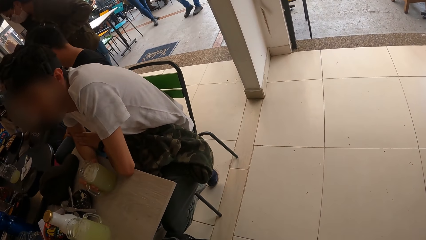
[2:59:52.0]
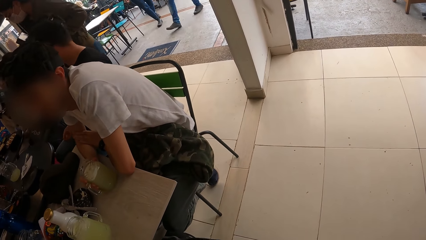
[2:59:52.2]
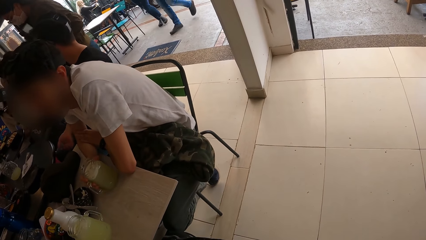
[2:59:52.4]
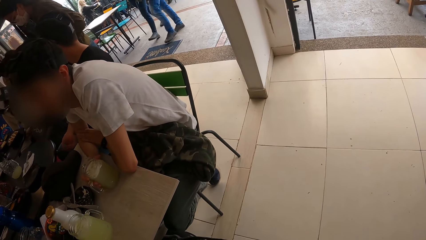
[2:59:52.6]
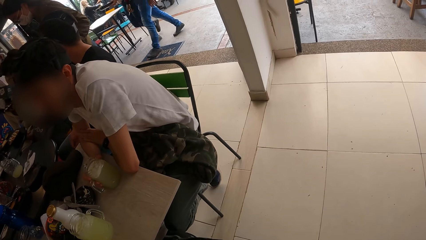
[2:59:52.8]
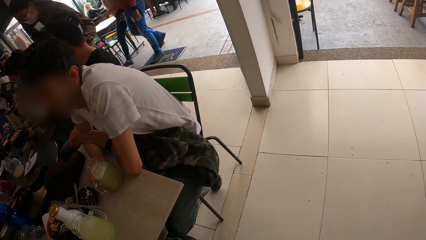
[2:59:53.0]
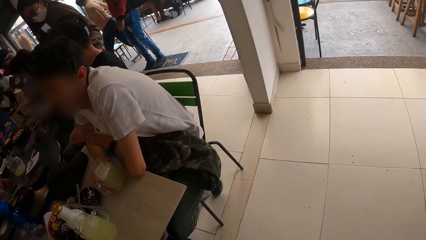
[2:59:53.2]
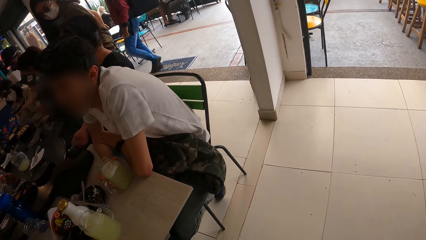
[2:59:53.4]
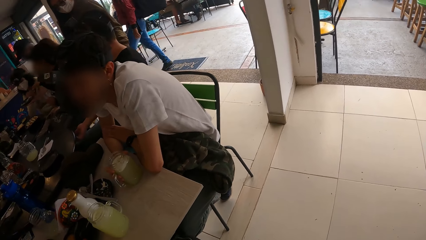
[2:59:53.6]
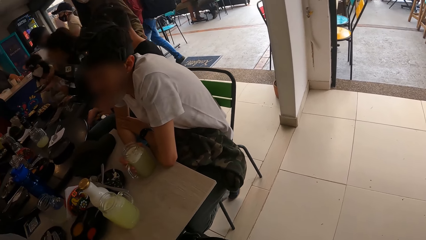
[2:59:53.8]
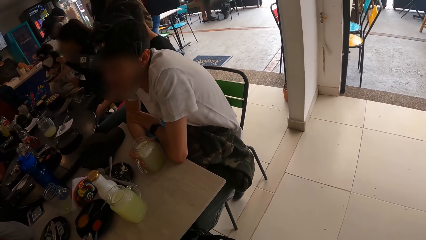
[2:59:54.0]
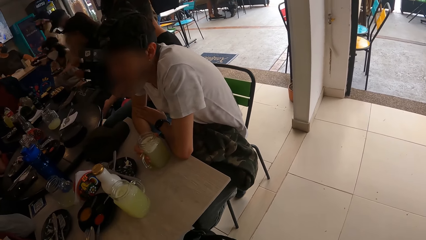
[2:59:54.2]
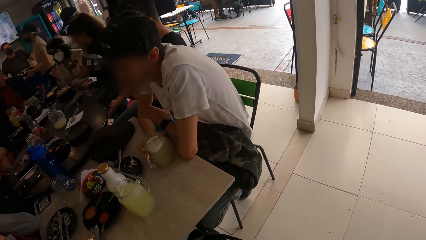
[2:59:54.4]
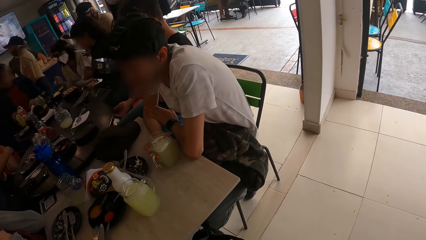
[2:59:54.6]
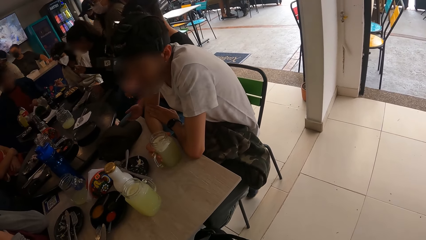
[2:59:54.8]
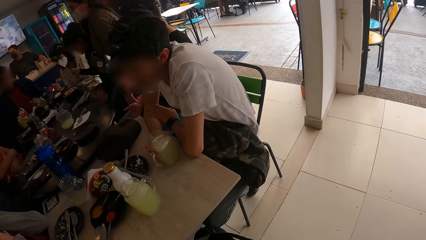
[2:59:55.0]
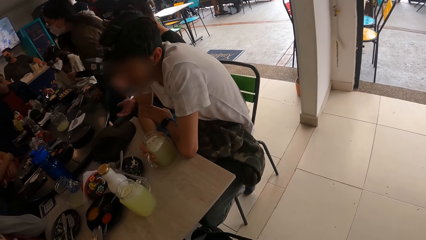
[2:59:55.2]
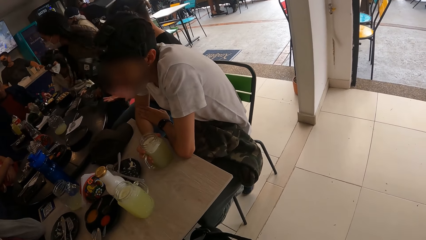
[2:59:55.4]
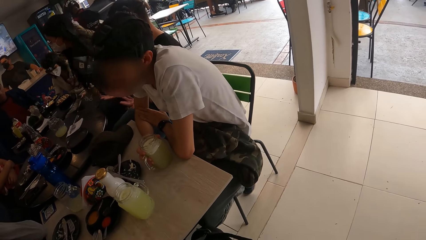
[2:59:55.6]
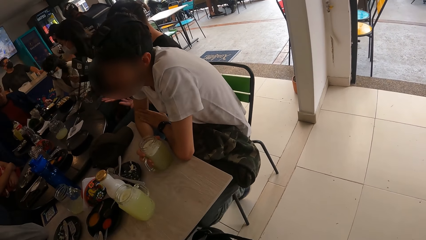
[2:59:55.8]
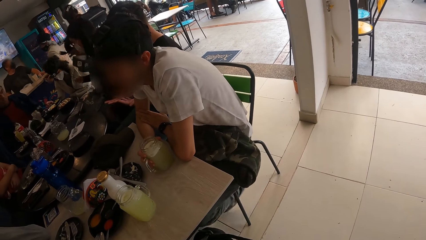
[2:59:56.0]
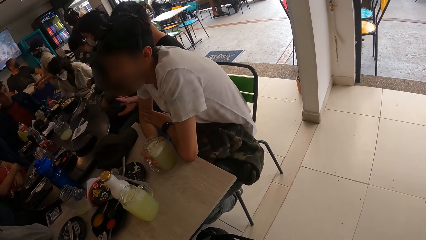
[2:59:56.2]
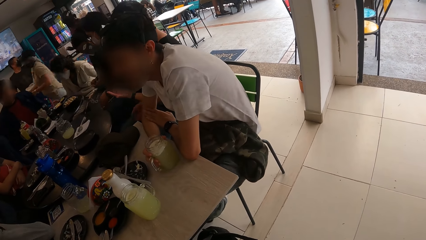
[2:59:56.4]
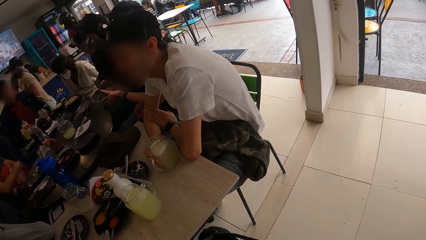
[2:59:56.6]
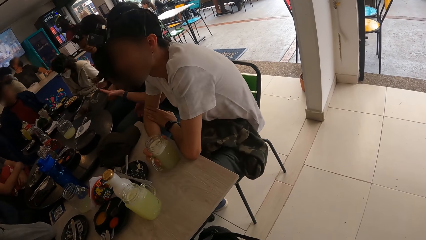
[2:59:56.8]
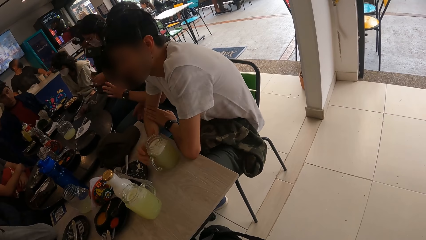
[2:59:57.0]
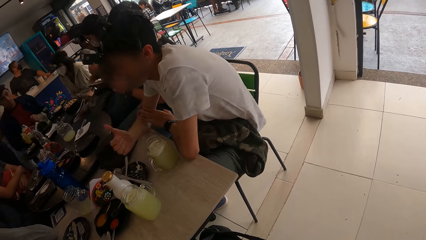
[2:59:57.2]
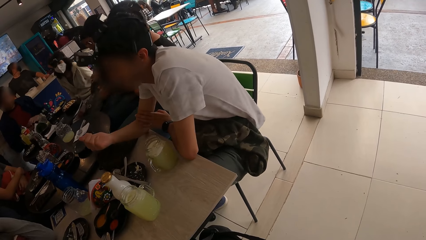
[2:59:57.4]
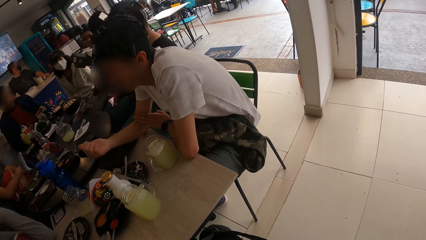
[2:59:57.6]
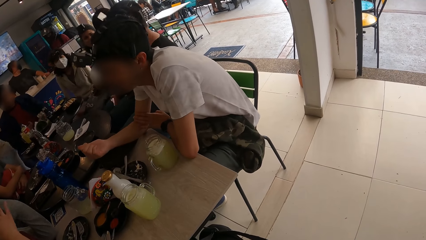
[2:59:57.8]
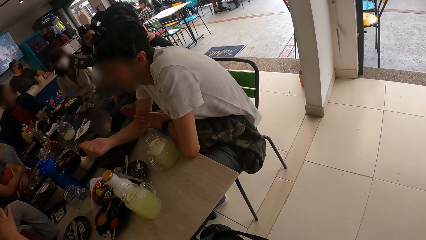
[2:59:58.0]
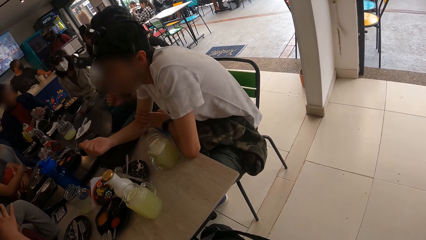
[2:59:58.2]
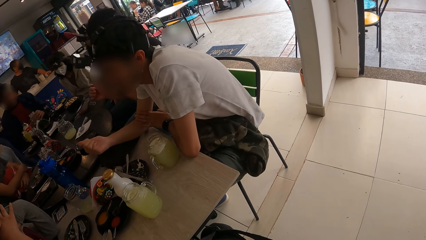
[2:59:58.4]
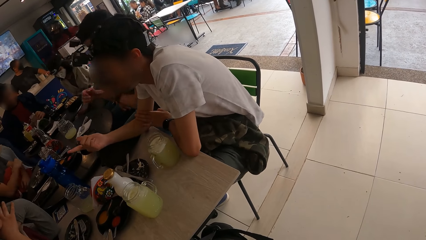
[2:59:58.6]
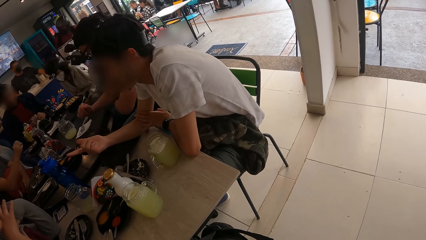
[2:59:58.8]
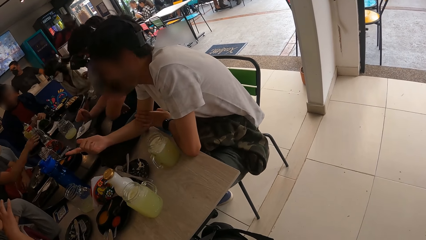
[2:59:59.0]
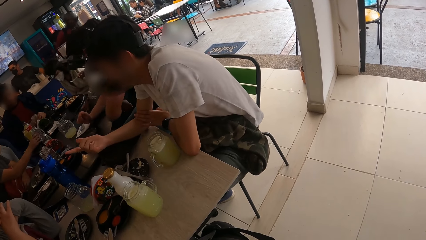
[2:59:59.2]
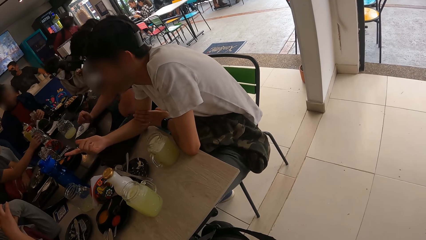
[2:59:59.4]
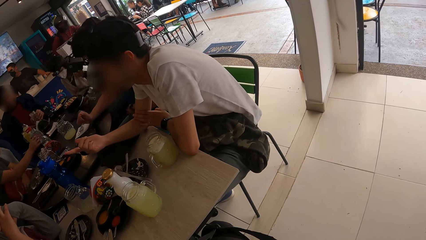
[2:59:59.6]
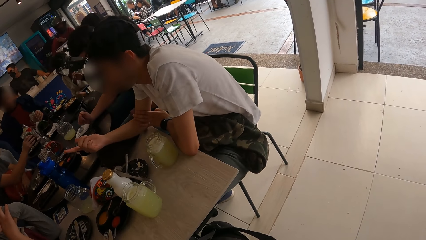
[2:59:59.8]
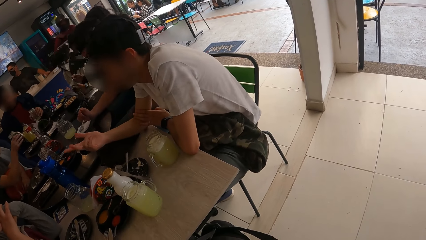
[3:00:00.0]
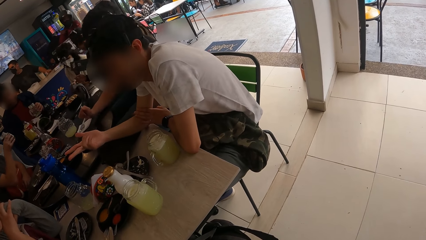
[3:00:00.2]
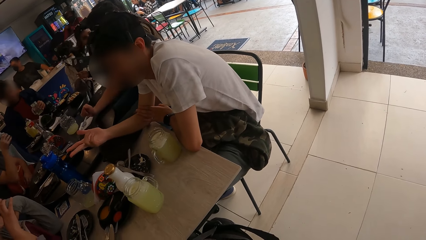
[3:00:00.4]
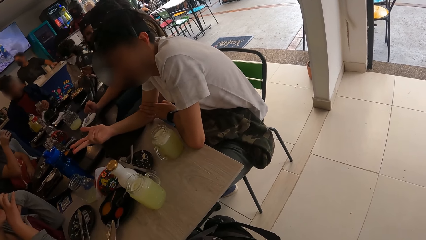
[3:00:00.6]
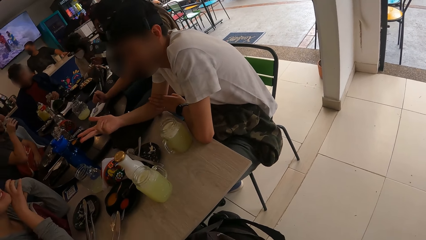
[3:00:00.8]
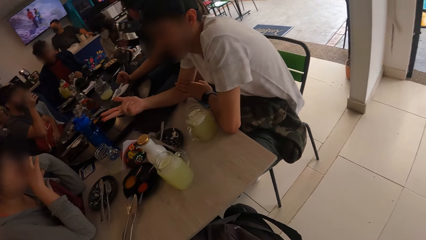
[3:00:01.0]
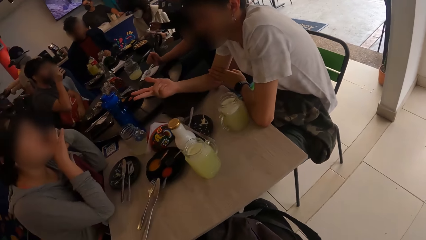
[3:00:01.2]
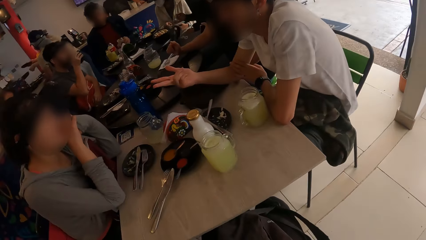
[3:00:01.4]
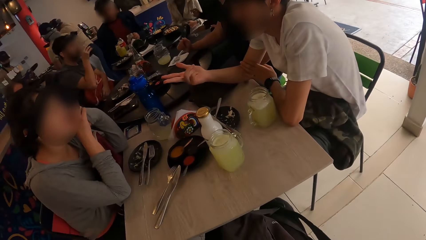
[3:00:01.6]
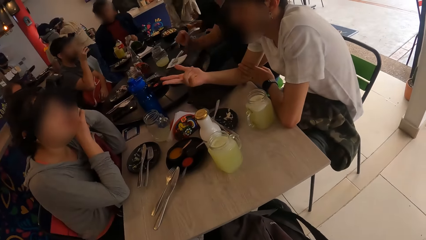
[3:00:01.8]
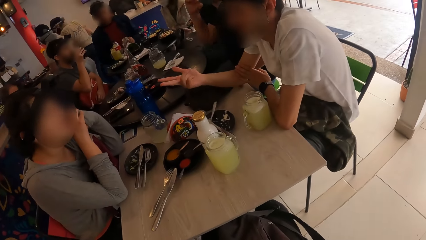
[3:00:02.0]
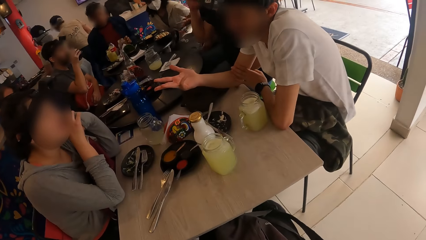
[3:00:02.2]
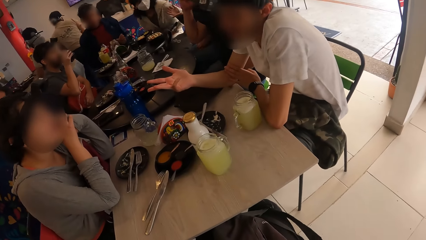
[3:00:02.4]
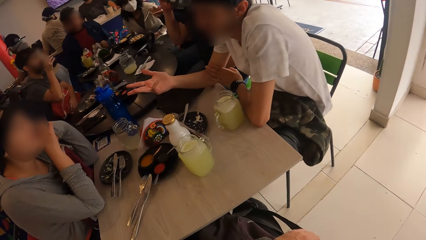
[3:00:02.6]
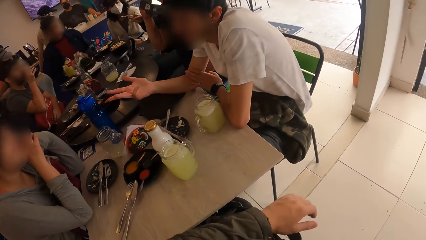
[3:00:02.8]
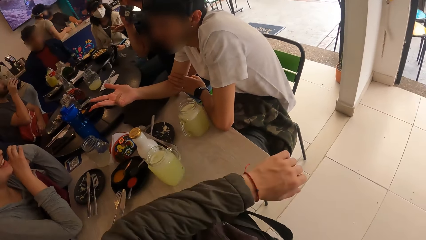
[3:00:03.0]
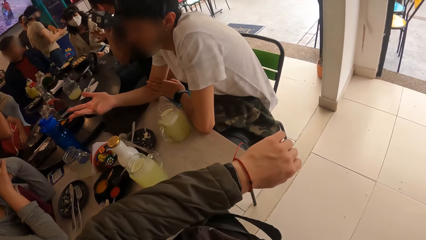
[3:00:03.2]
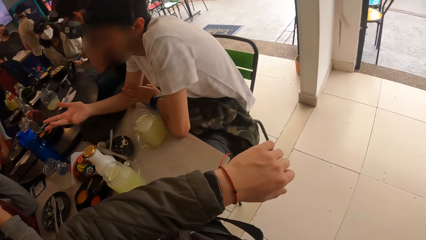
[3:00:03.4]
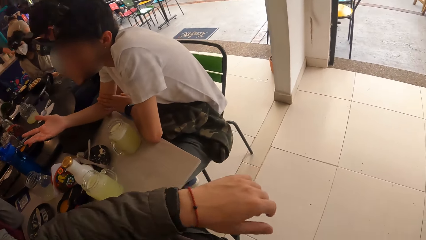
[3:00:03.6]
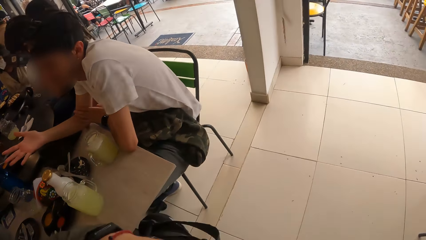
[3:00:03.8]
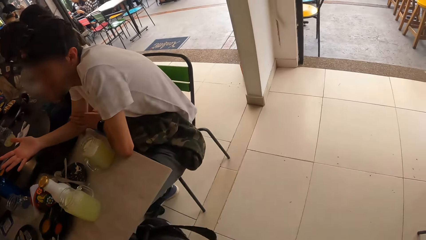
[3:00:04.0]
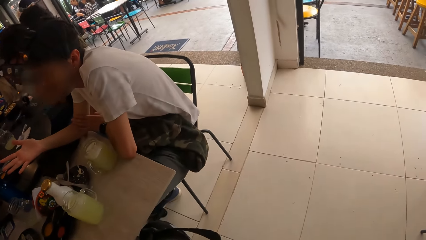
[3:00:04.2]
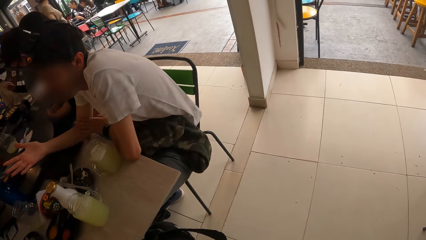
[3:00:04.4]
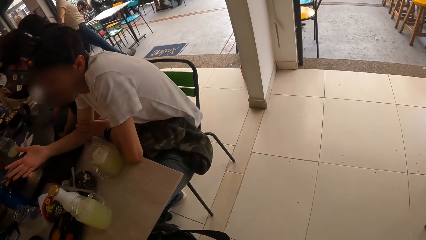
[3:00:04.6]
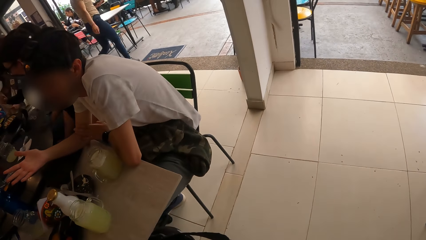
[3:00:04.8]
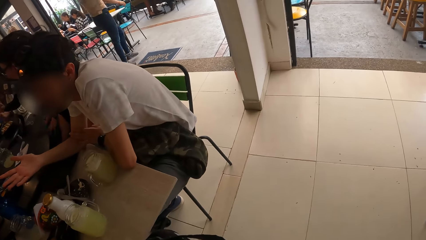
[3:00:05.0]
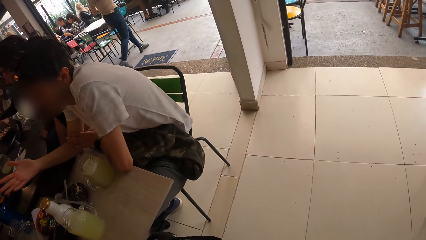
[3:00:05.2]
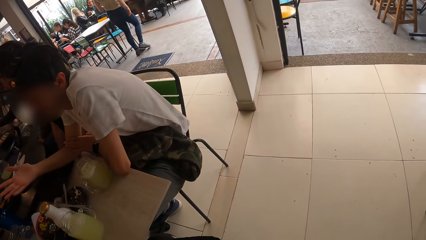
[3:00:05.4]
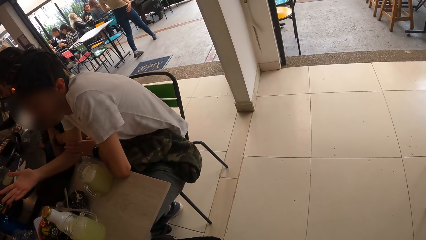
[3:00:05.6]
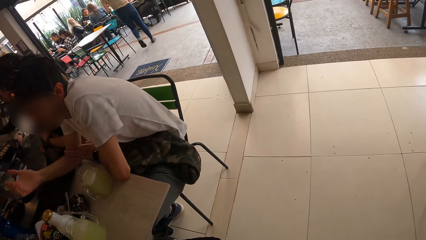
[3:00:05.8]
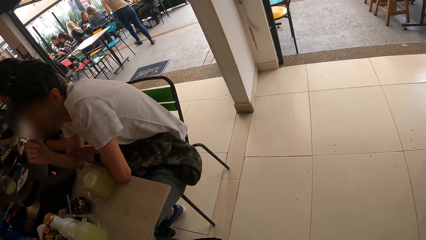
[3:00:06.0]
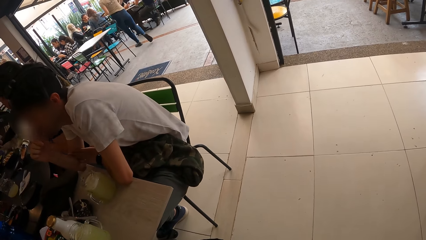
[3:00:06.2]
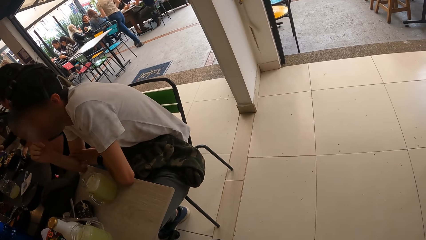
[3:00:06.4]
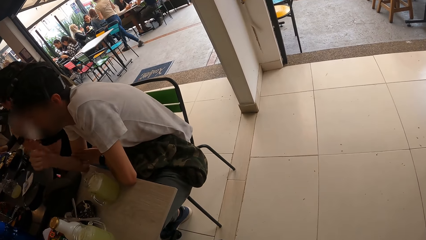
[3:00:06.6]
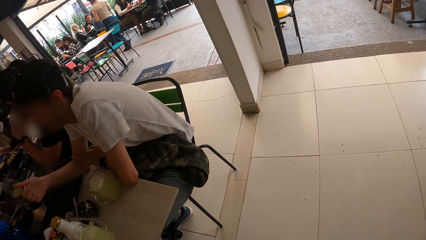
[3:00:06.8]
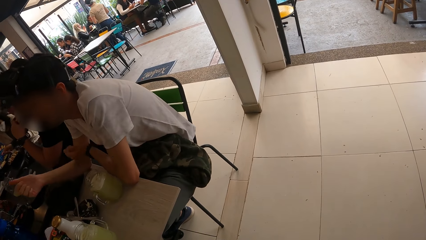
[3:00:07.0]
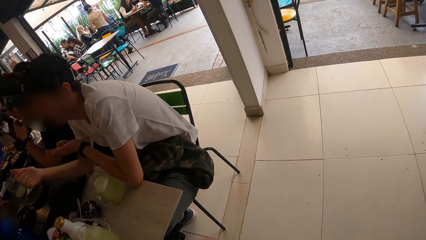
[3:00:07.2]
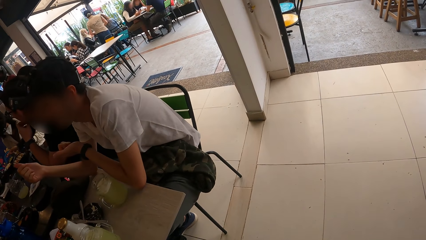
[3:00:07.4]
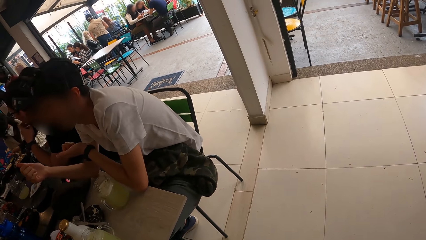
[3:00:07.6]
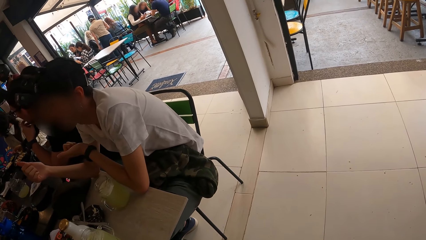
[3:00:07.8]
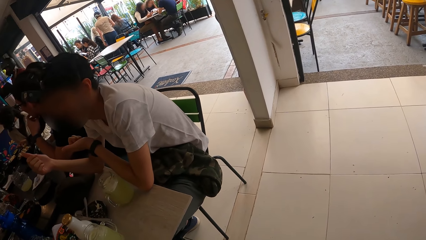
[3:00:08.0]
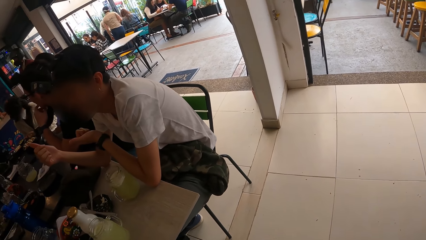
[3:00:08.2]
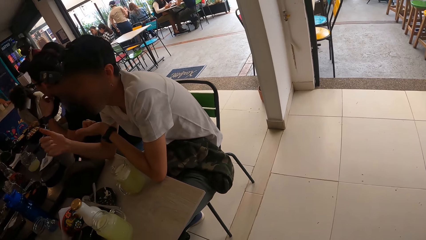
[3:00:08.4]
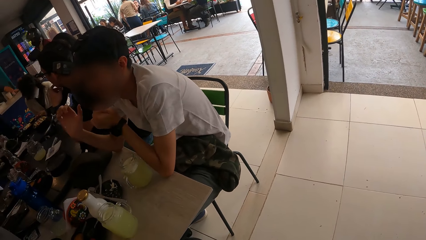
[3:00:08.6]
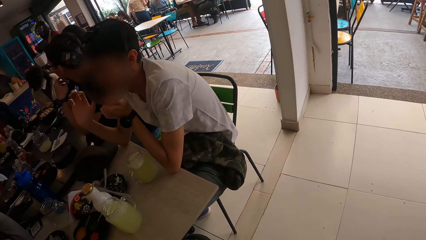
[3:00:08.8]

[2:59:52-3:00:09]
The man picks up the bottle on the table with his right hand. He drinks from the bottle in his right hand.
